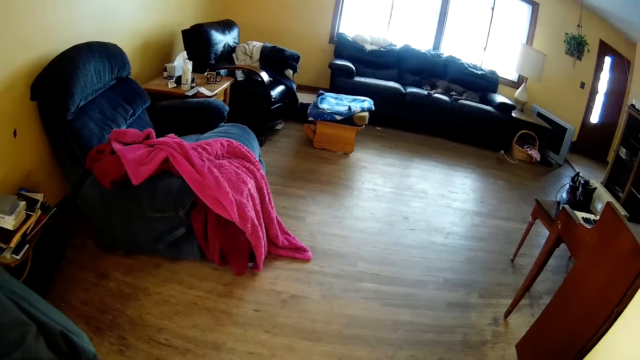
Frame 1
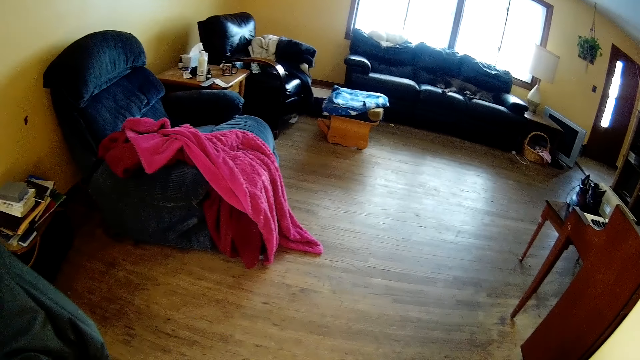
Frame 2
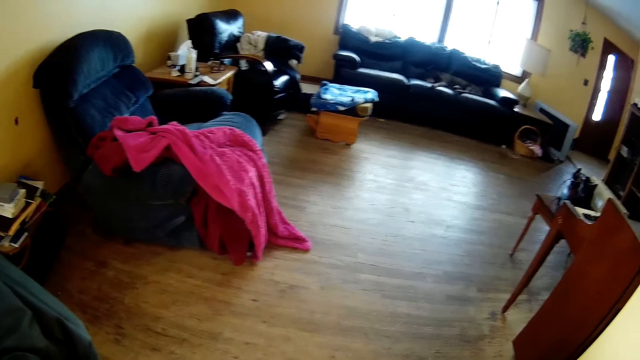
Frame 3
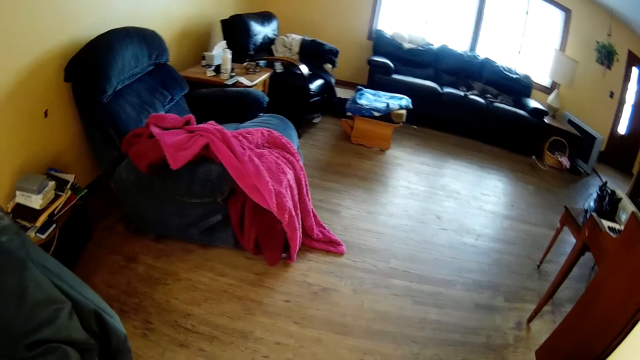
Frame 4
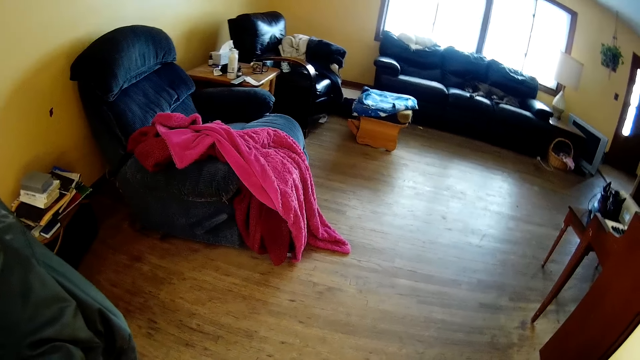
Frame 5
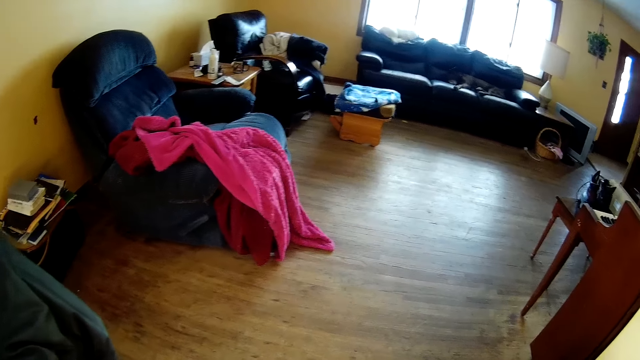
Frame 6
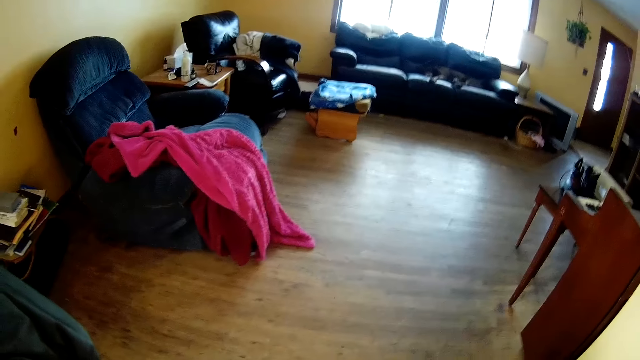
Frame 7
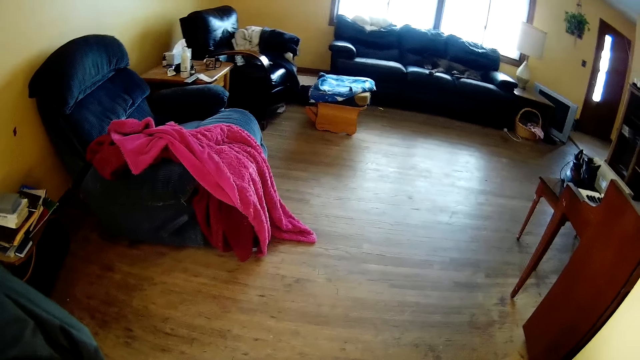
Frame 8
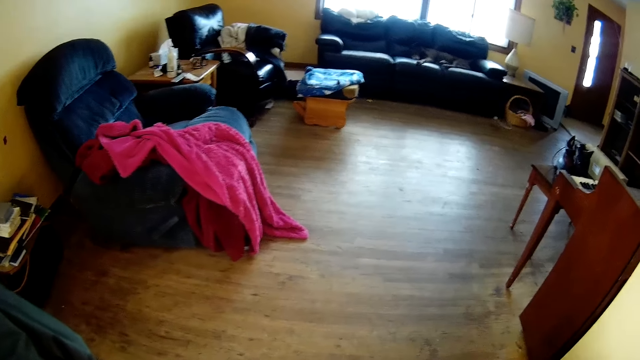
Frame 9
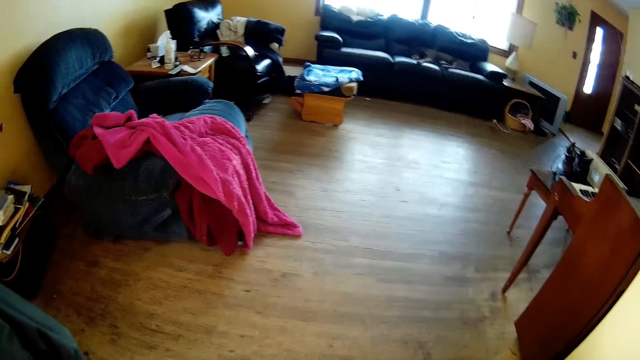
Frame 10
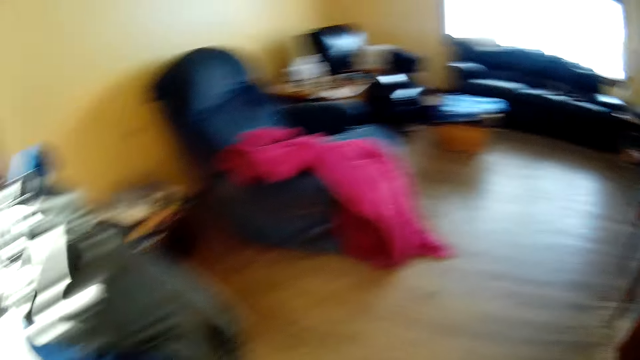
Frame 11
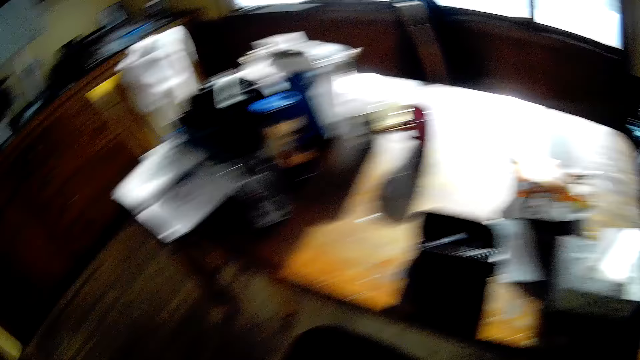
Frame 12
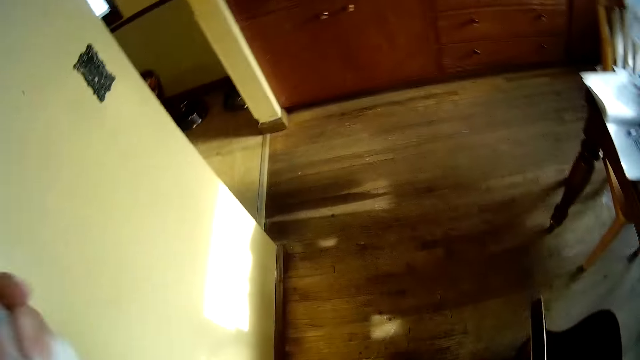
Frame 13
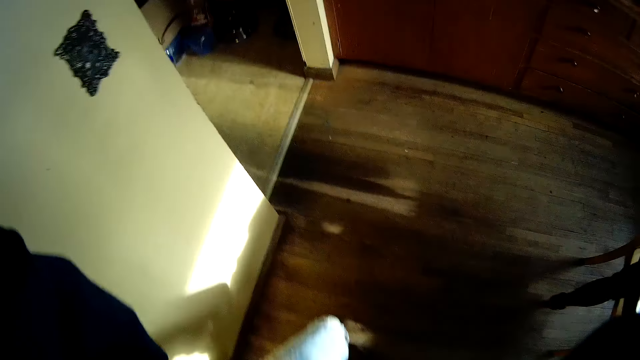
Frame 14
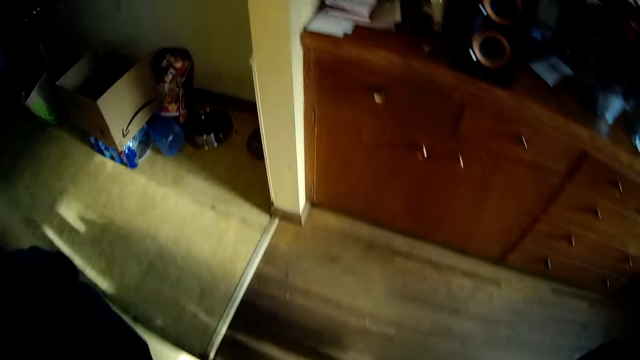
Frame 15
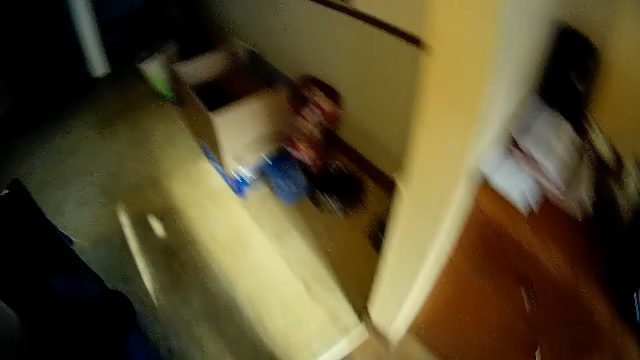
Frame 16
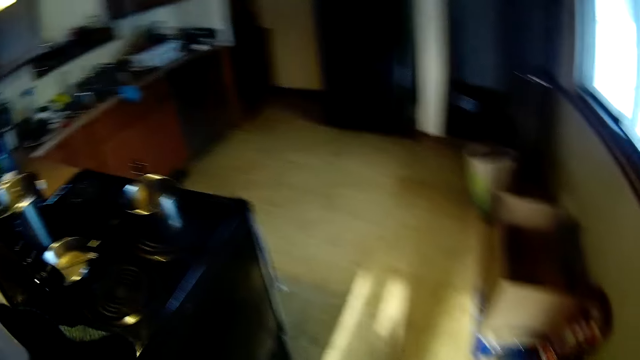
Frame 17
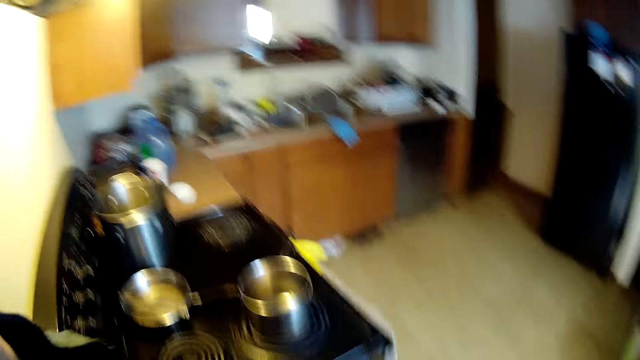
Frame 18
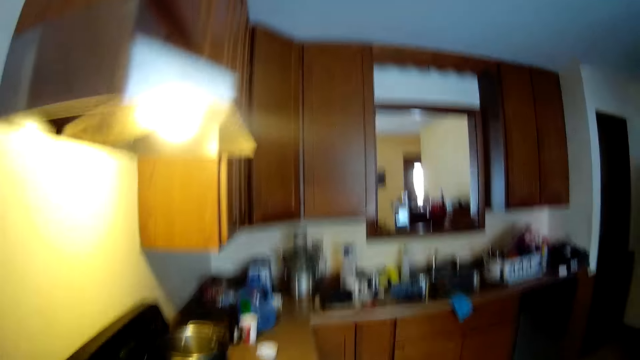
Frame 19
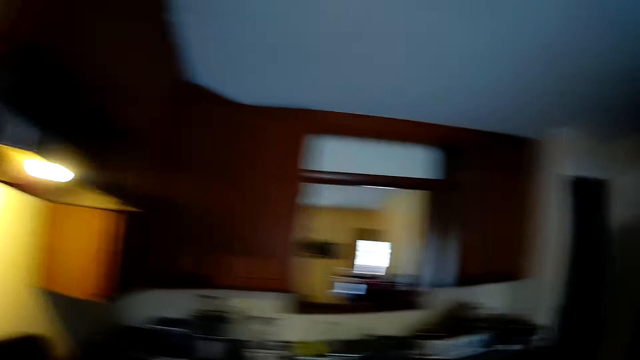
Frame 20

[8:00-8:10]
The camera wearer holds a paper in her left hand.

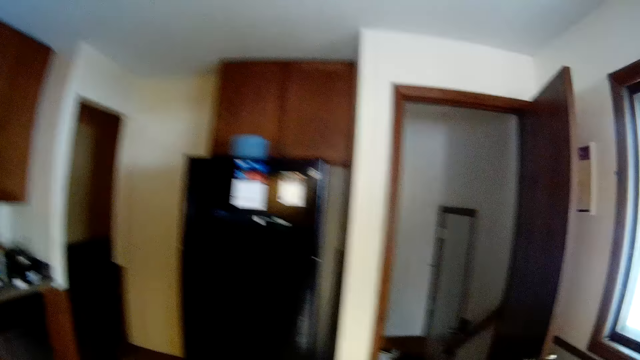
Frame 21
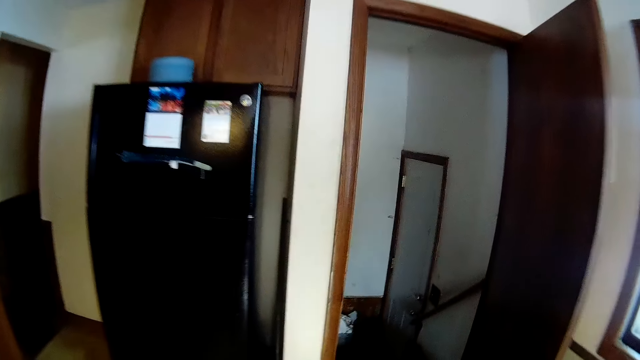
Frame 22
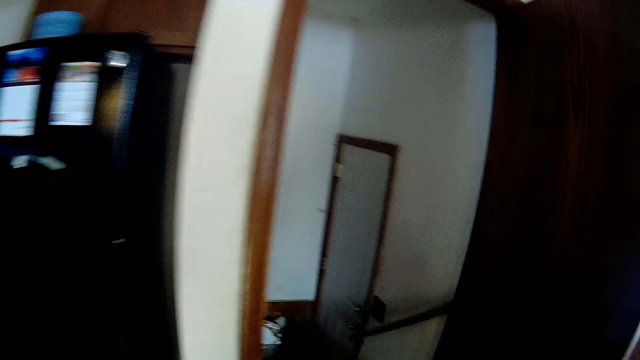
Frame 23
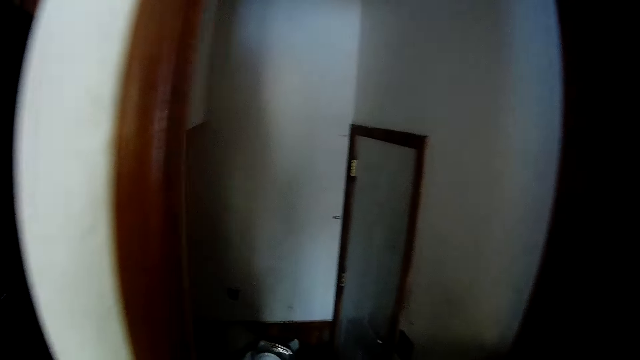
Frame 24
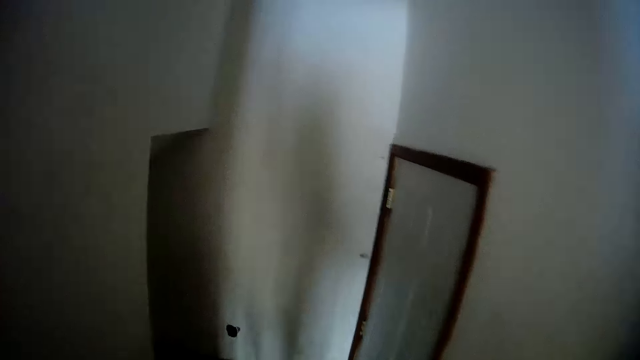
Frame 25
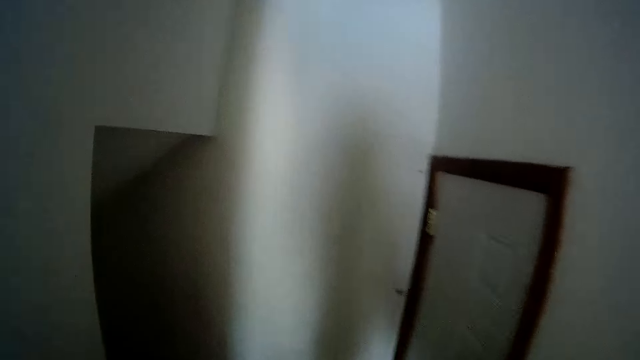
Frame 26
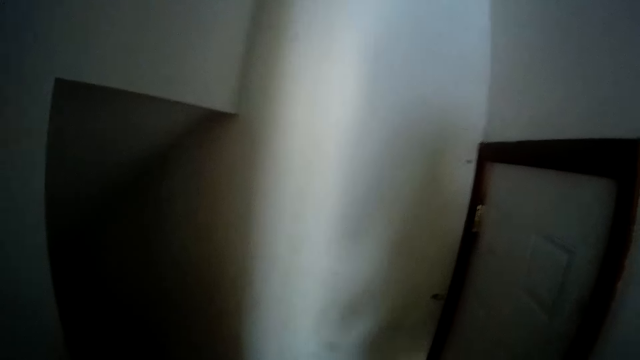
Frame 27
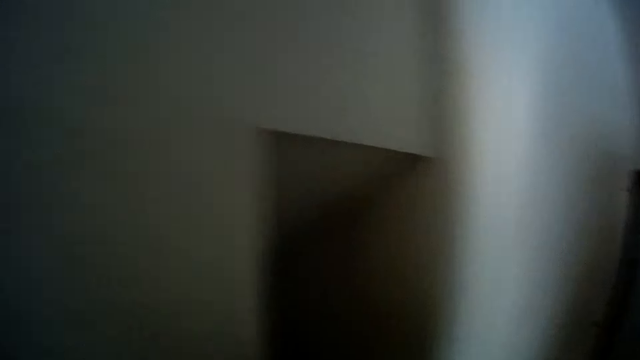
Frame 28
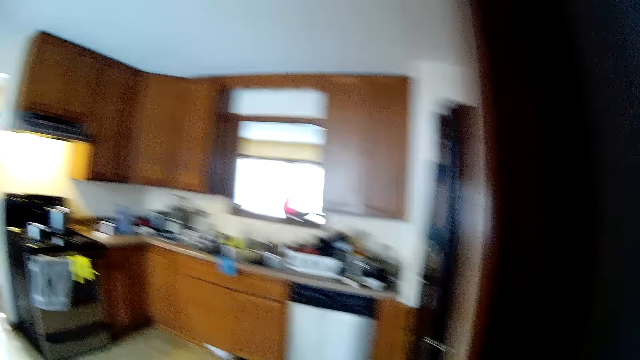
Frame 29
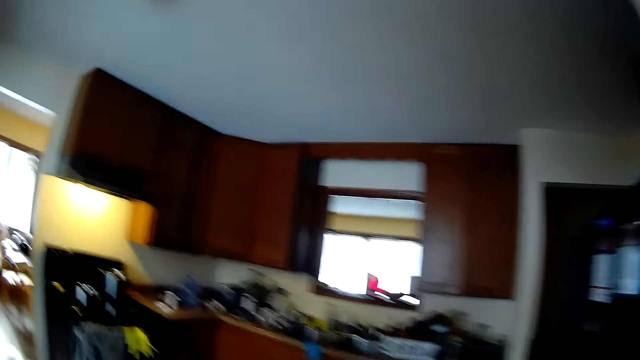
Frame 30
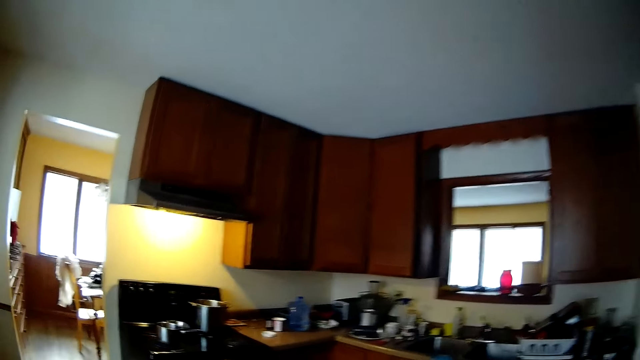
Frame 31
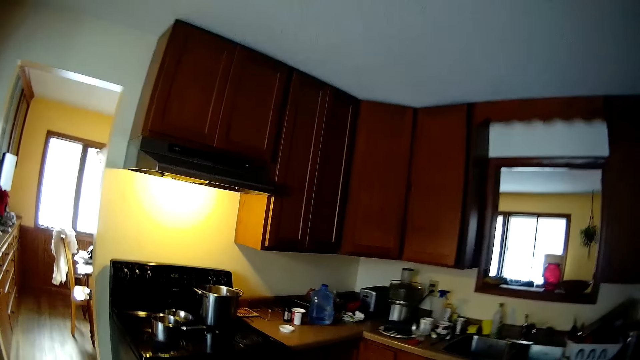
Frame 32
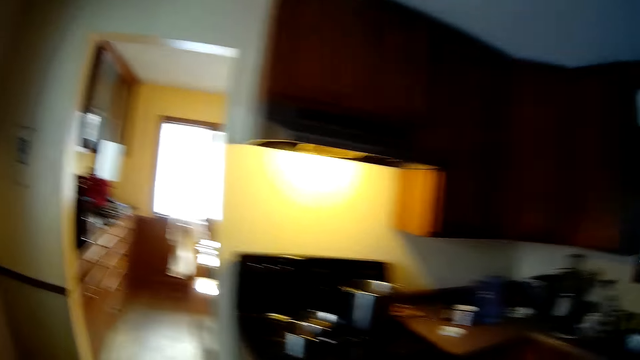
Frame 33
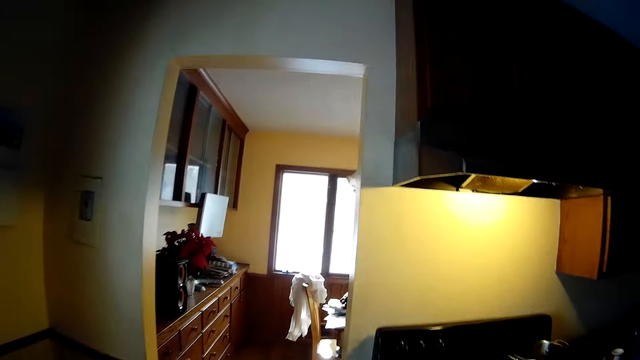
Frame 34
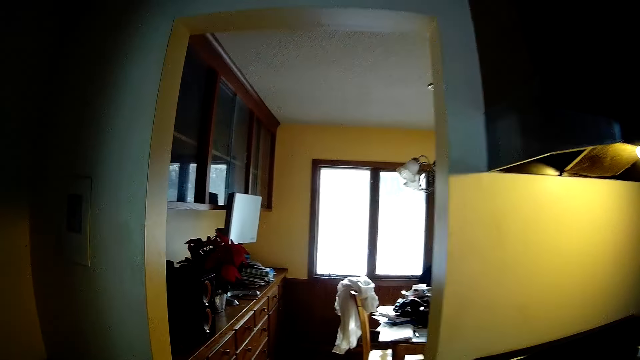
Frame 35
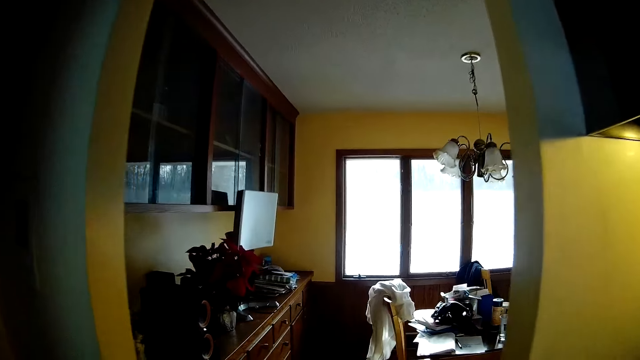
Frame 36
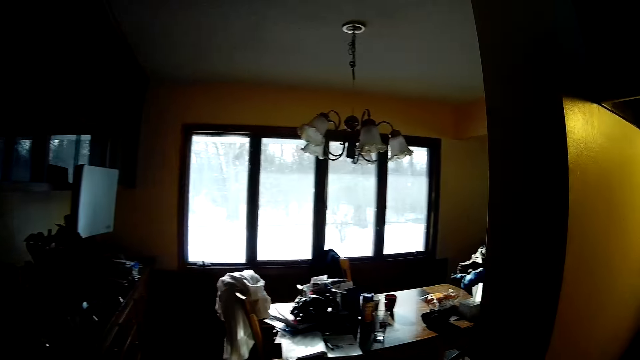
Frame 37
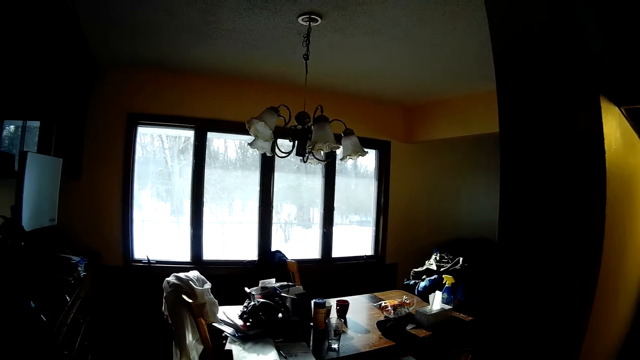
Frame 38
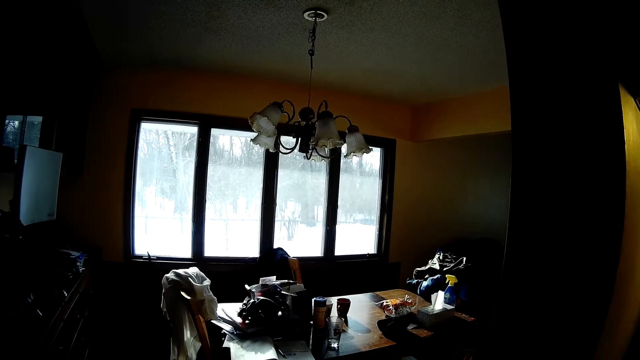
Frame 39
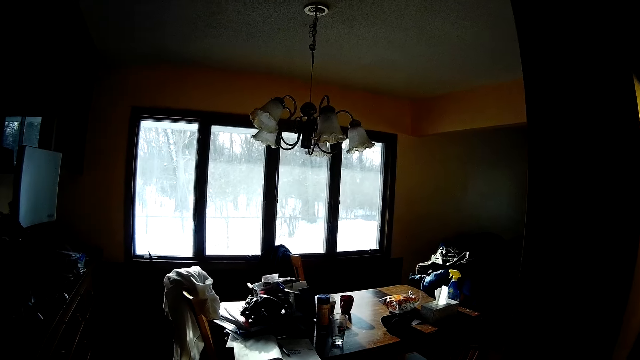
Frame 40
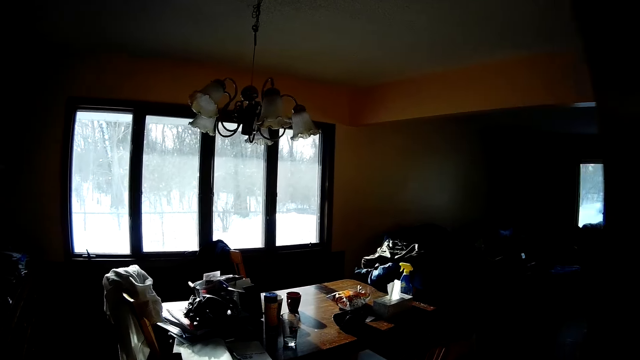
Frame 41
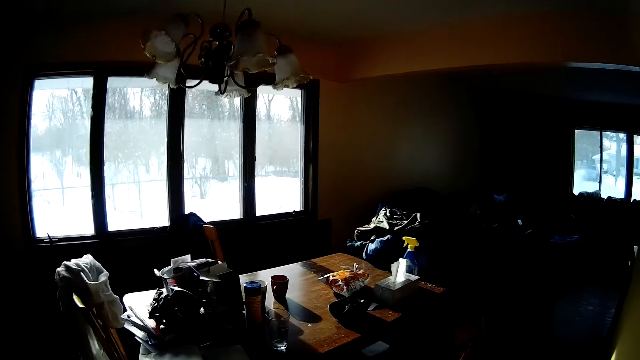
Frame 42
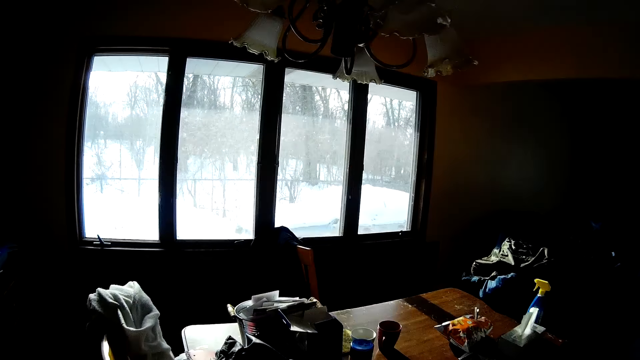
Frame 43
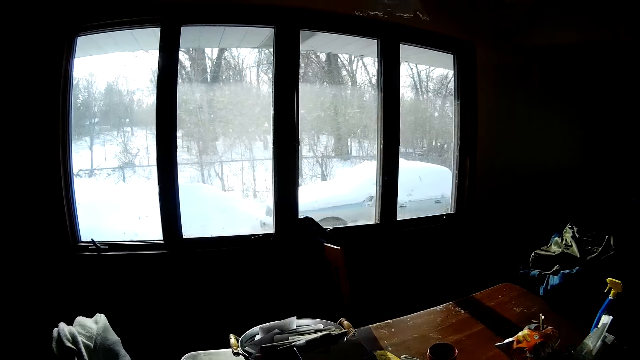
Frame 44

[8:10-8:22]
The camera wearer walks around the house. They drop the paper in a trash can.
